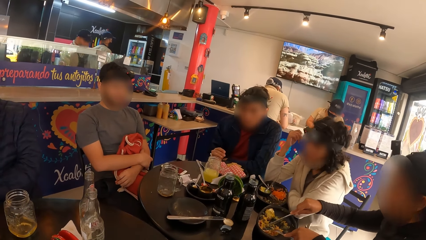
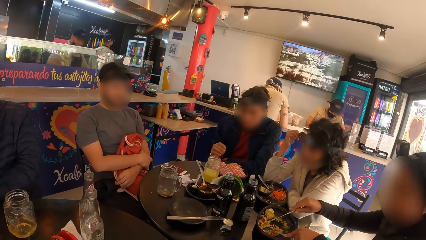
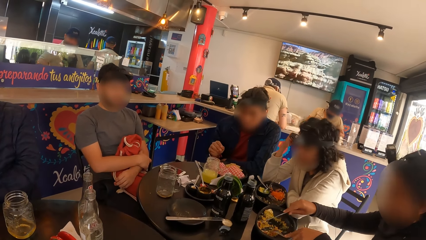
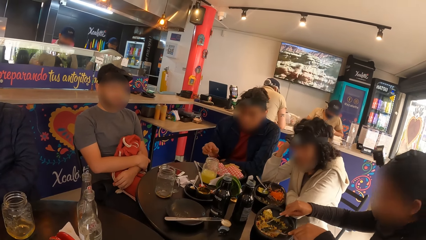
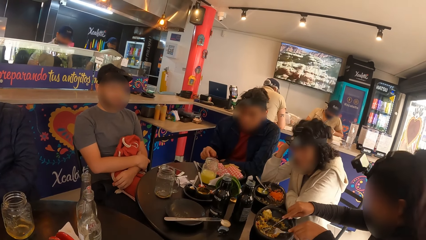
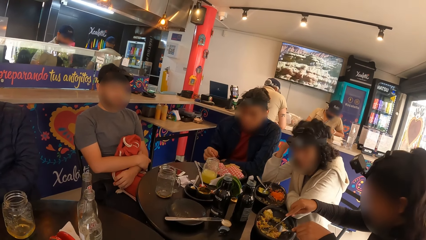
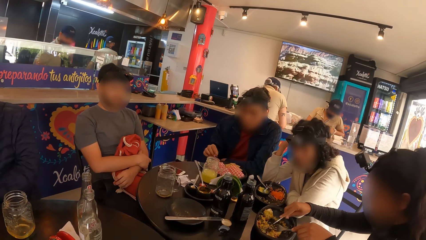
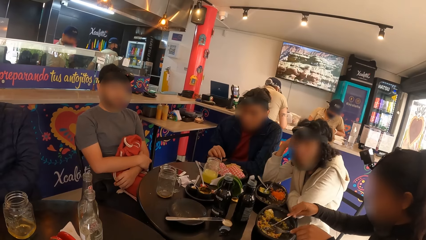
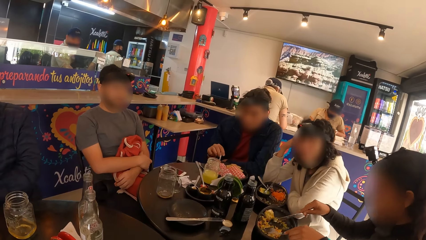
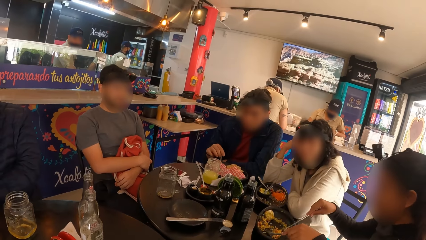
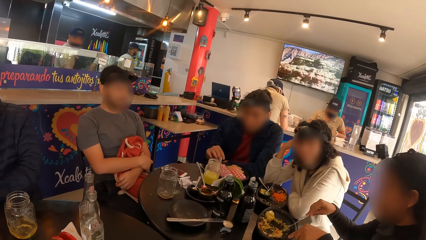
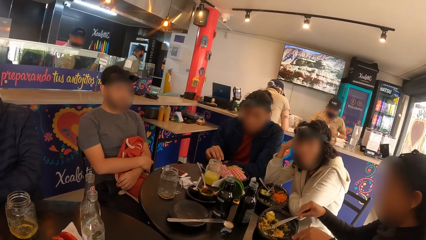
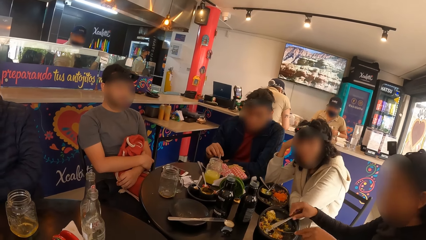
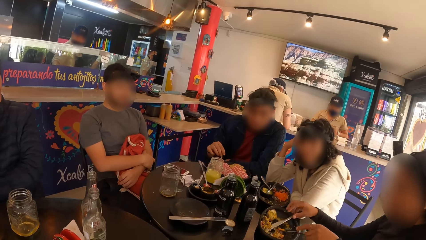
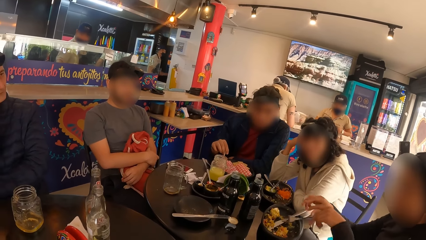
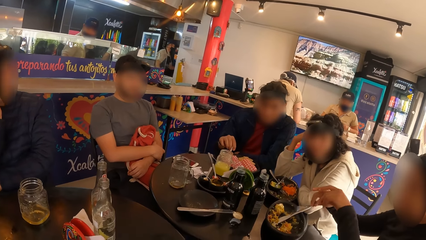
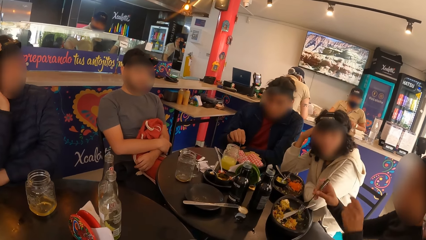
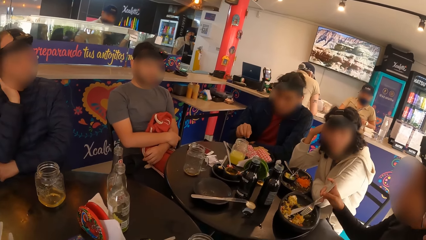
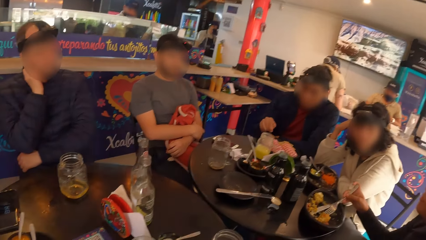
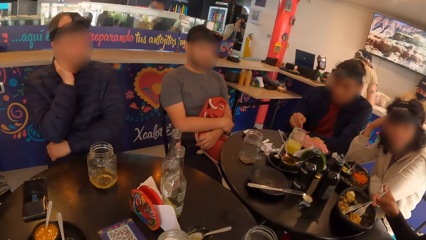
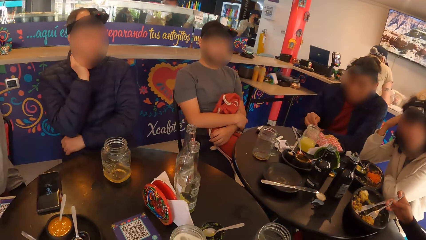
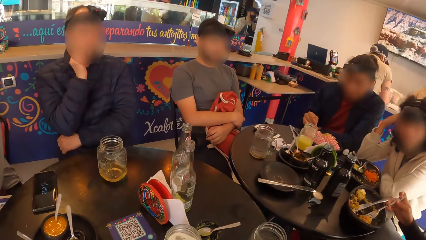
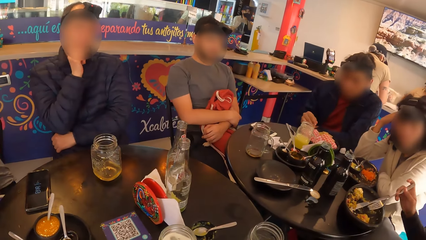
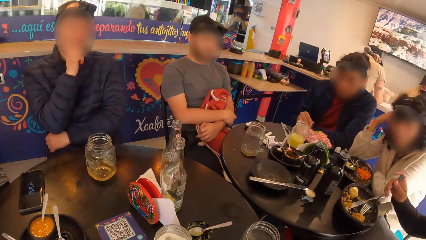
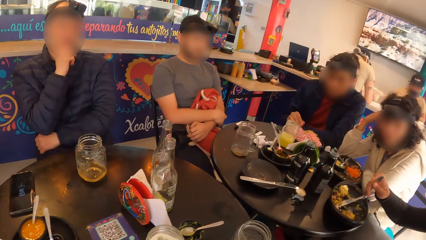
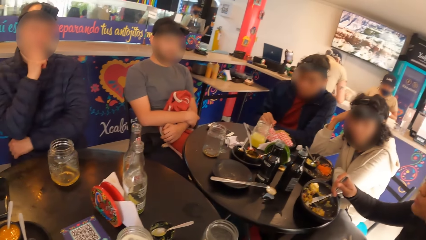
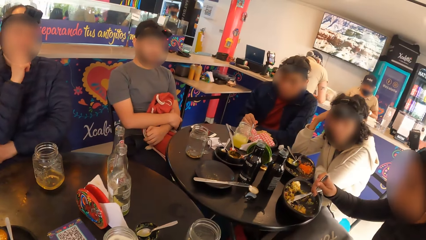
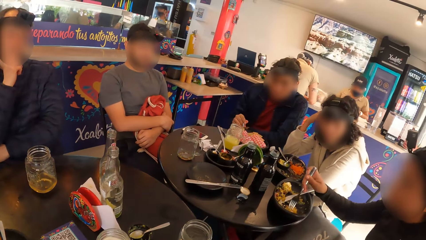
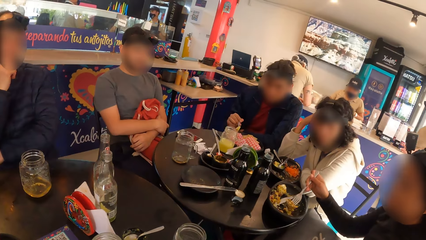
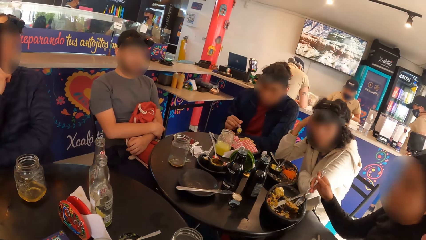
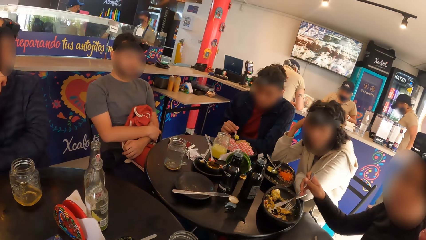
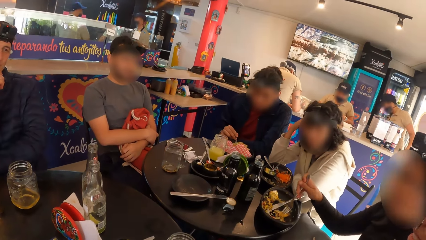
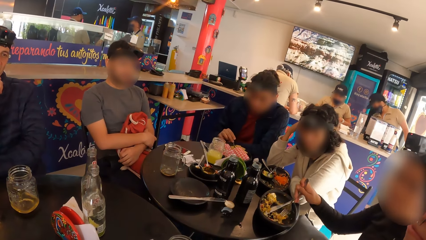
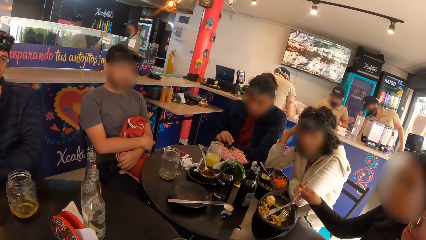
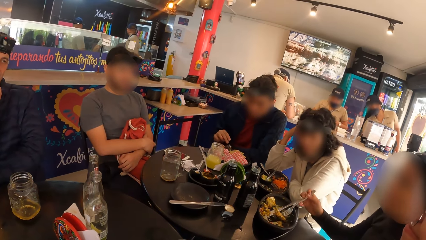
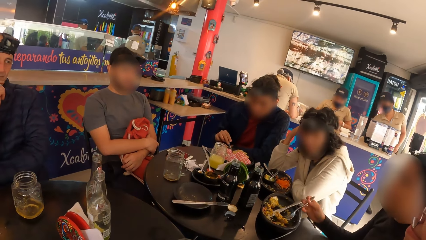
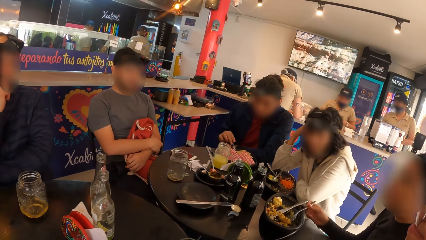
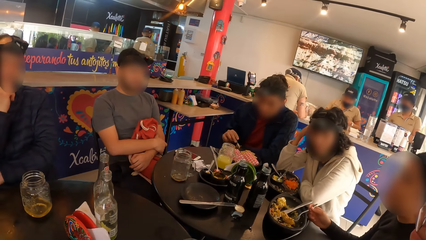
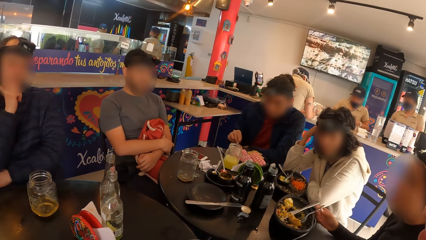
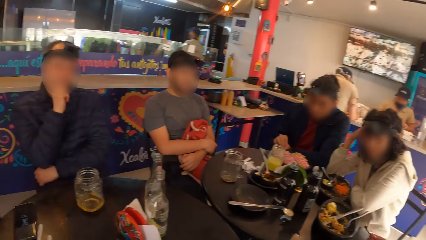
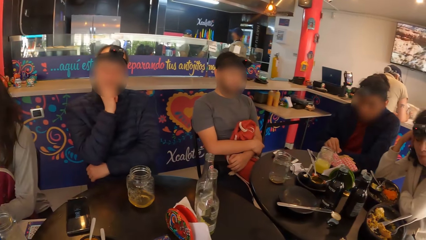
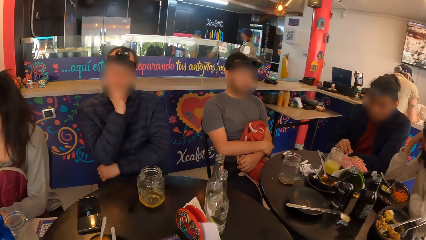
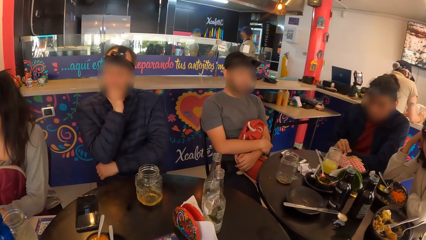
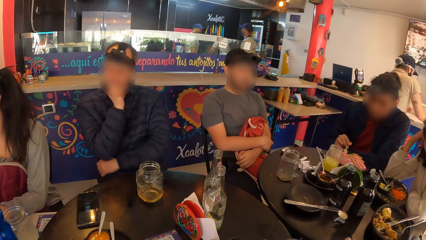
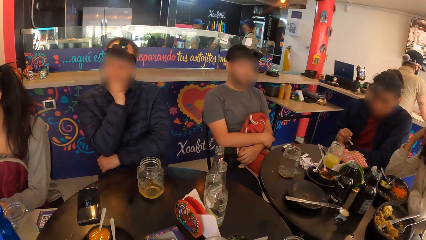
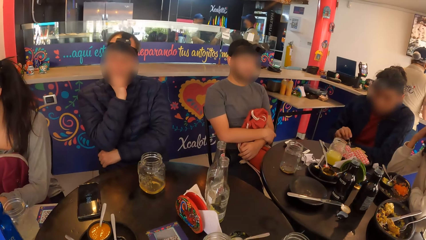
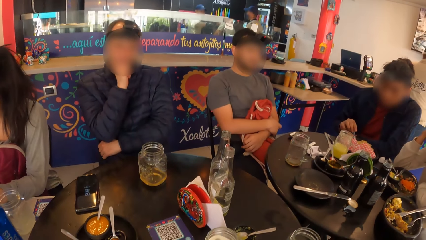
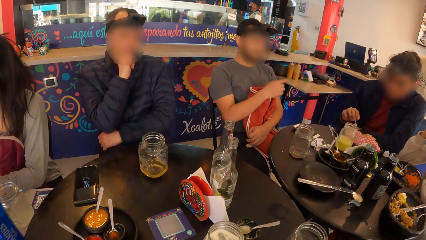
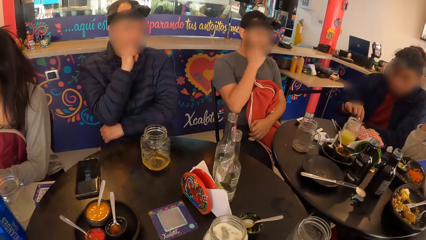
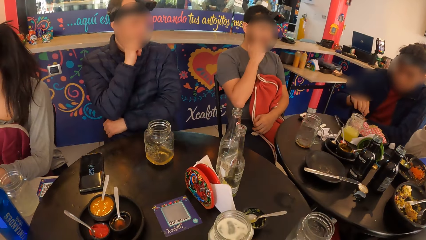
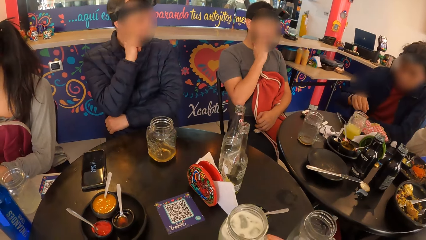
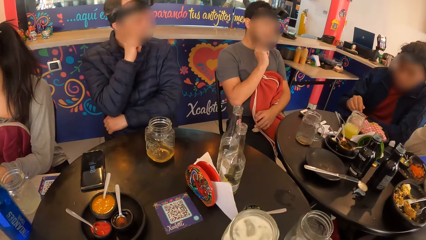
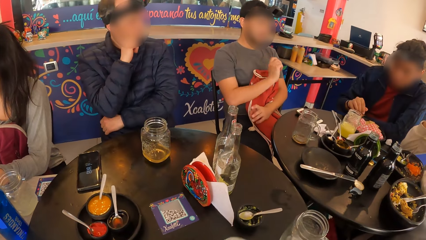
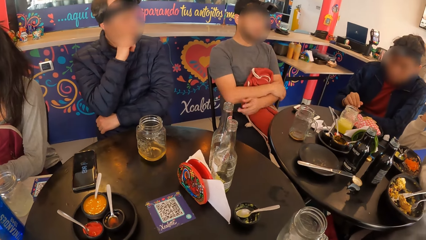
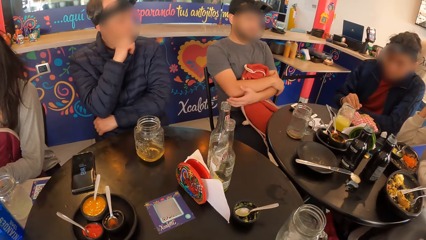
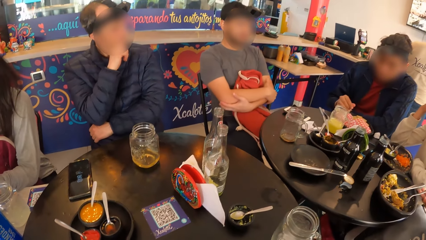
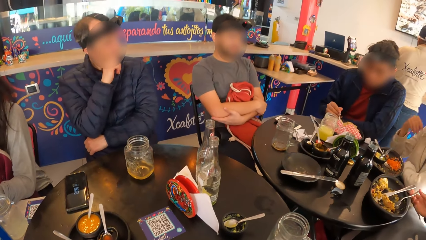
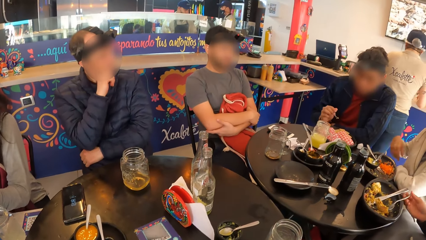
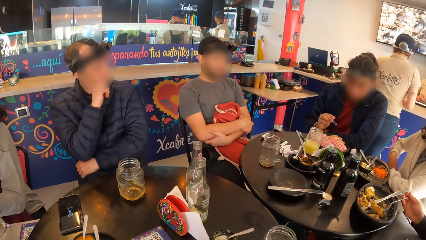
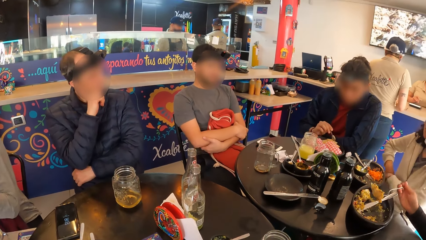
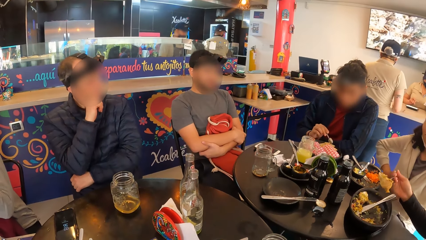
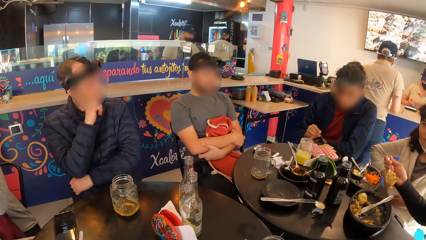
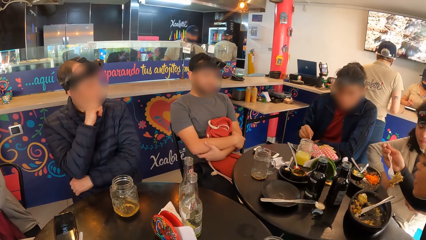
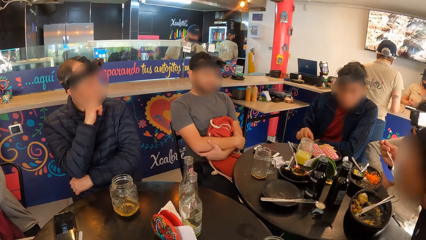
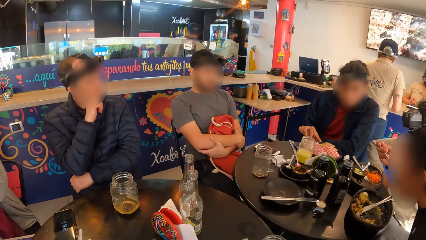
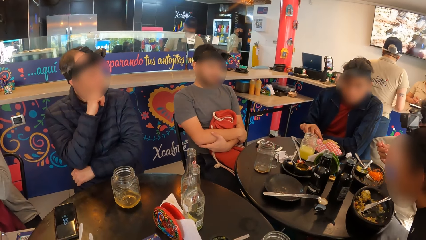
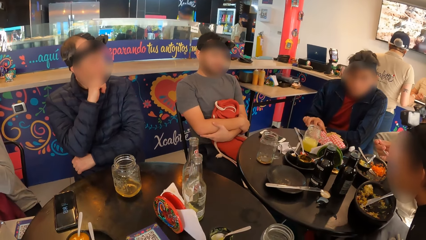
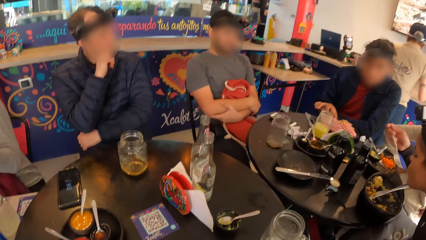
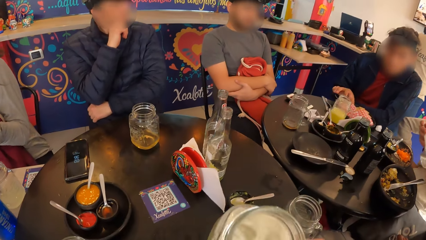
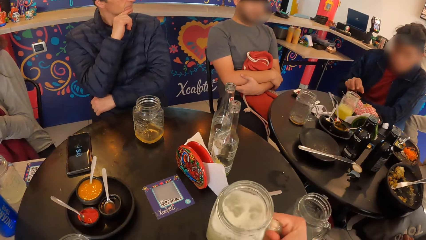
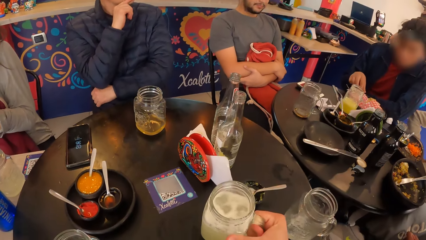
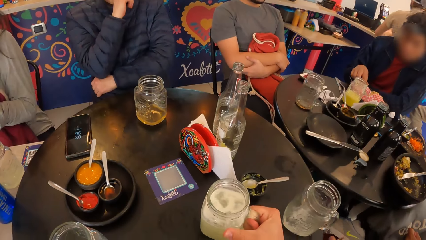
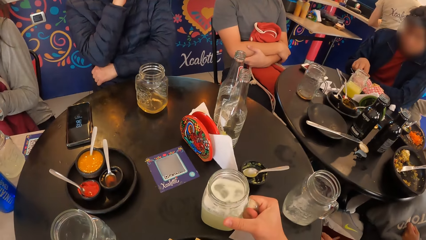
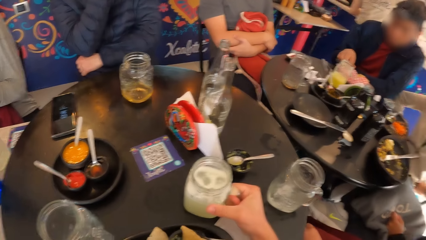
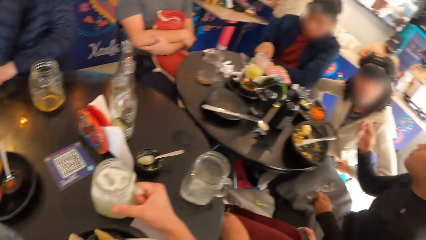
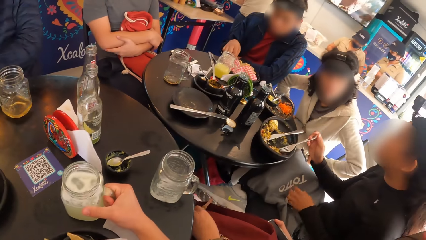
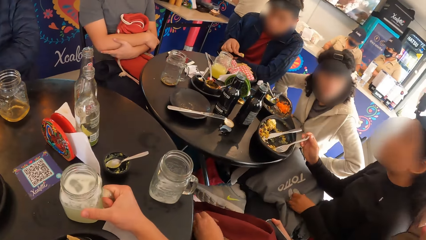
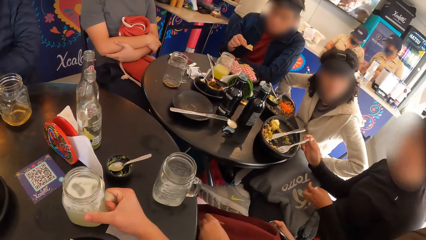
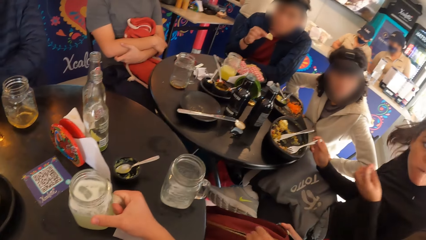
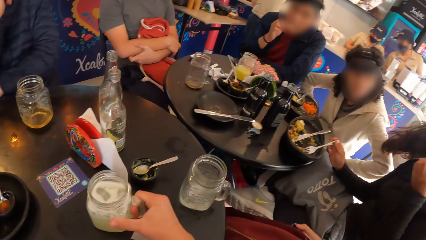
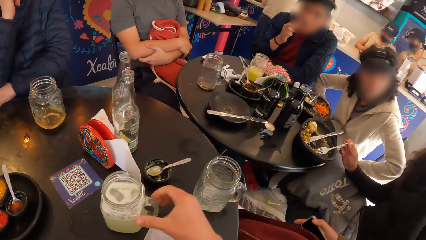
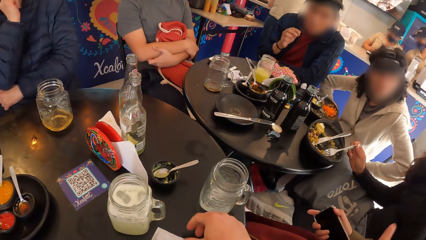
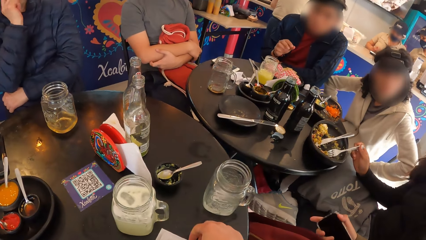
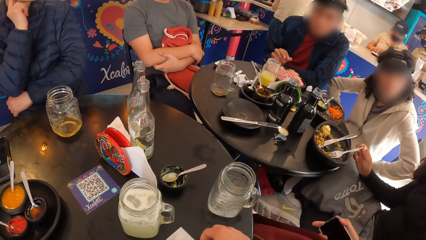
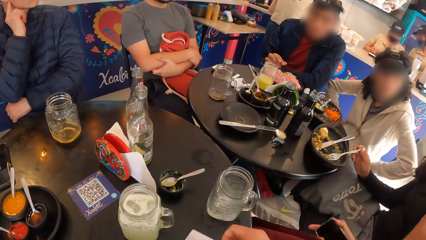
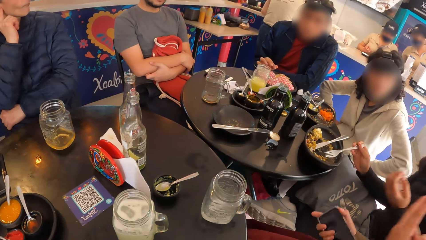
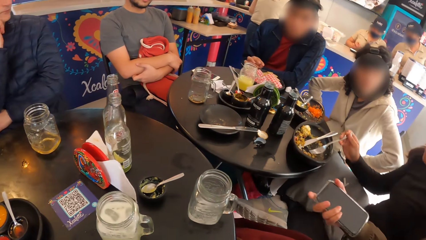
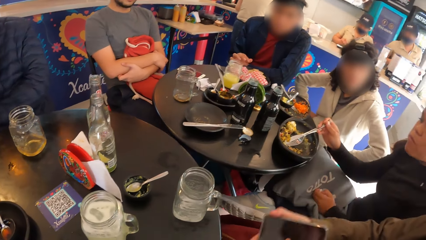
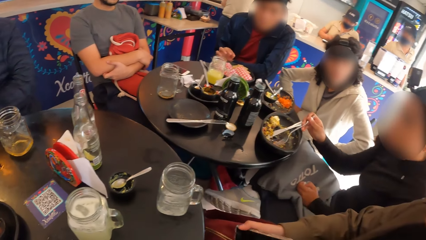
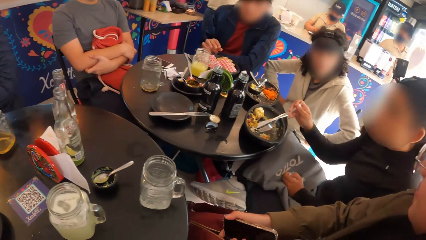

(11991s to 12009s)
A man picks the spoon in the plate on the table with his right hand and stirs the sauce in the plate on the table with the spoon on his right hand. A woman drops the knife in the plate on the table with her right hand. The woman passes the fork to her right hand with her left hand. The man scoops the sauce with the spoon from the table with his right hand. The woman picks the egg in the plate on the table with the fork in her right hand. The man puts the sauce on the chips in the plate on the table with the spoon on his right hand. The woman drops the fork on the plate on the table with her right hand. The man stirs the sauce in the plate on the table with the spoon on his right hand. The camera wearer picks the cup or jar mug from the table with her right hand. She drinks a drink. The woman picks the fork from the table with her right hand. The man puts the sauce on the chips in the plate on the table with the spoon on his right hand. The woman eats the egg from the table with the fork in her right hand. The man drops the spoon in the plate on the table with his right hand. The man picks a chip from the plate on the table with his right hand. The camera wearer drops the cup on the table with her right hand. She holds the jar mug on the table. She looks around. Another woman opens a bag with her left hand. The other woman holds a mobile phone in her right hand. The man eats the chip with his right hand. The camera wearer unhands the jar mug. She picks a serviette.
